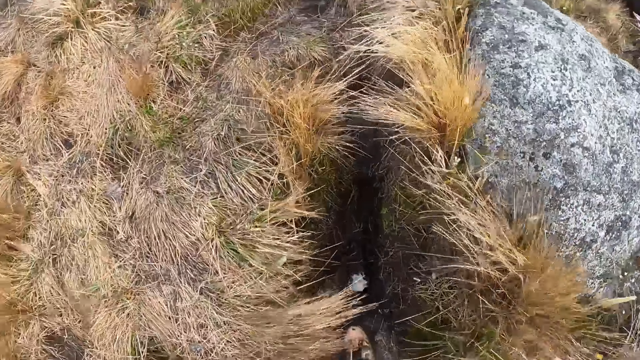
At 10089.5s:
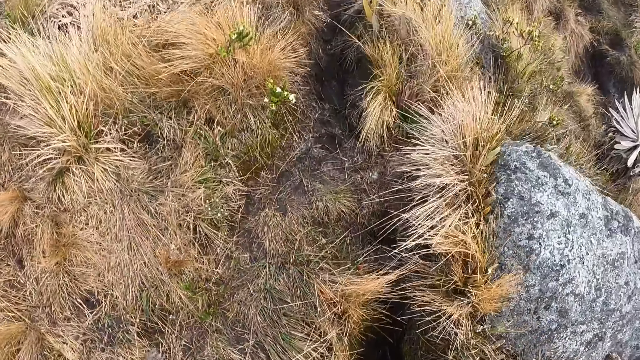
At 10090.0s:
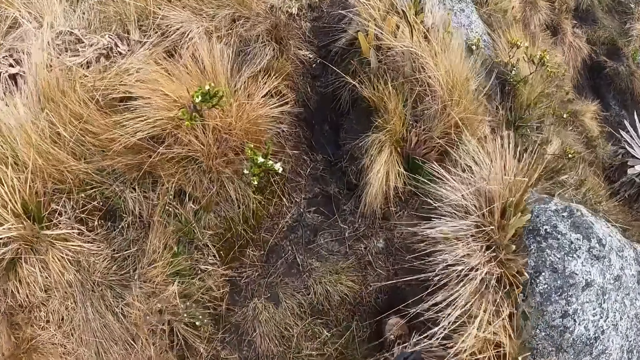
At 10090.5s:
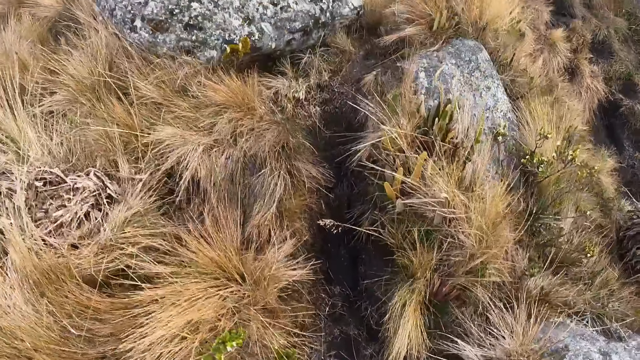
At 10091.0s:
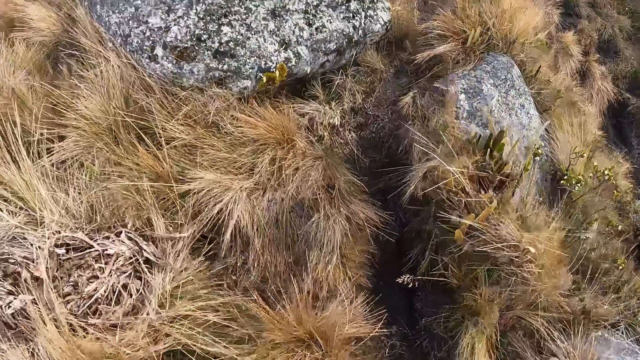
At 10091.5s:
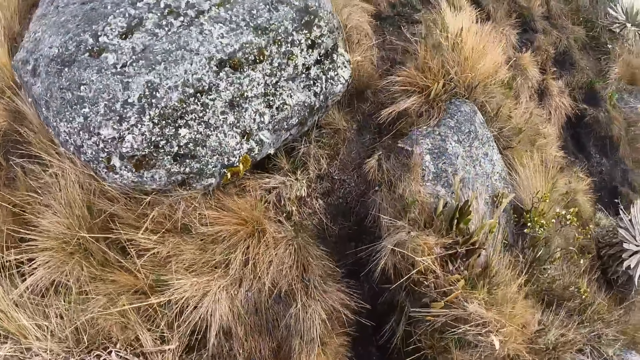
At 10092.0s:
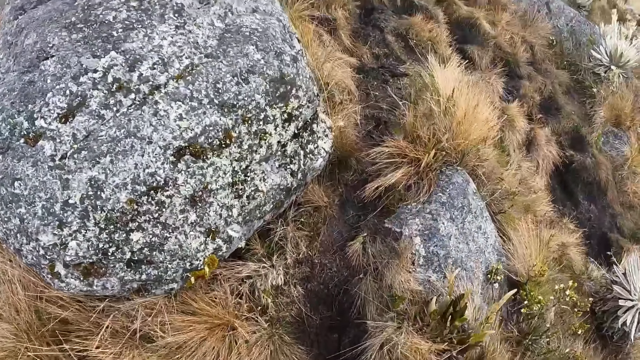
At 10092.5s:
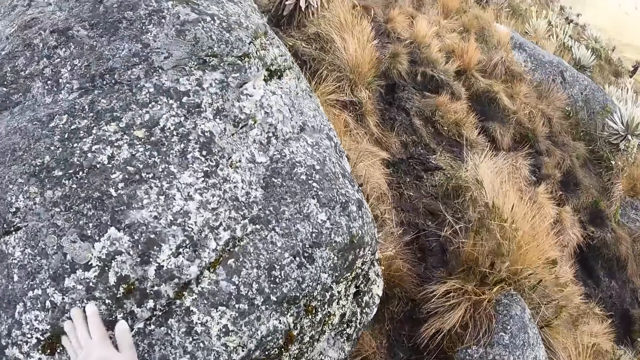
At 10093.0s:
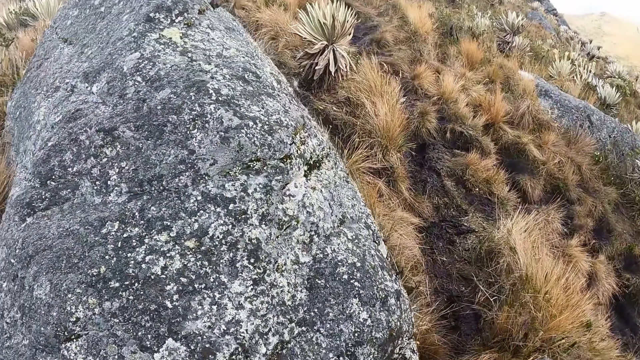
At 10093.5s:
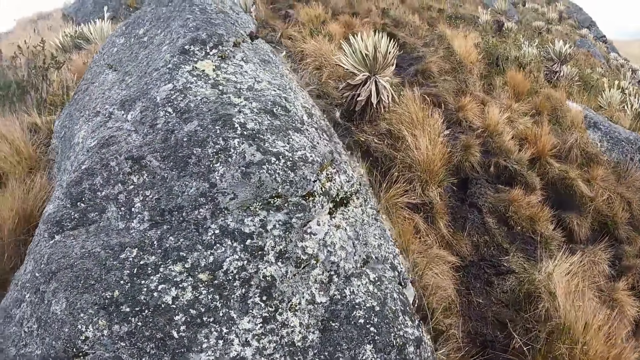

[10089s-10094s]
The camera wearer walks along the pathway.

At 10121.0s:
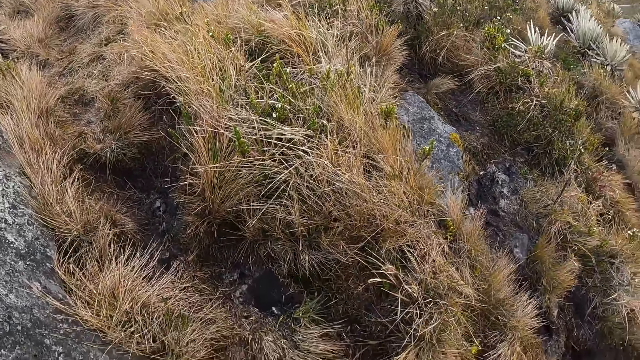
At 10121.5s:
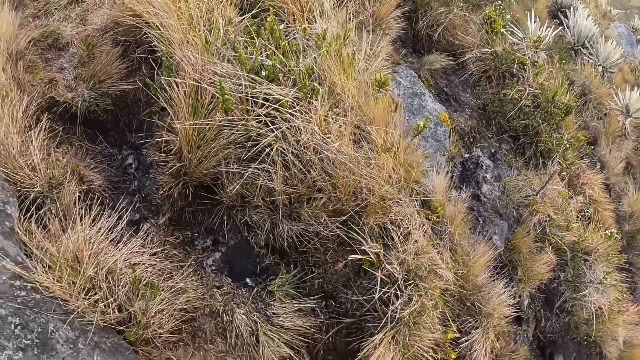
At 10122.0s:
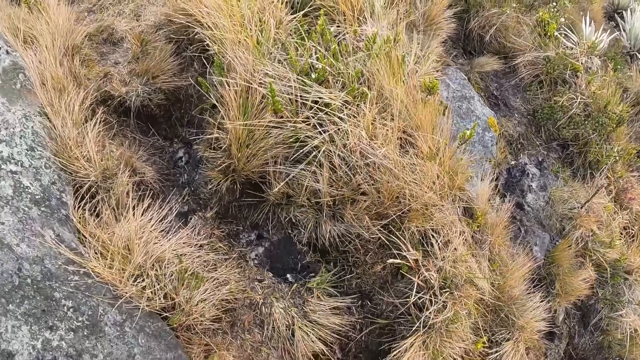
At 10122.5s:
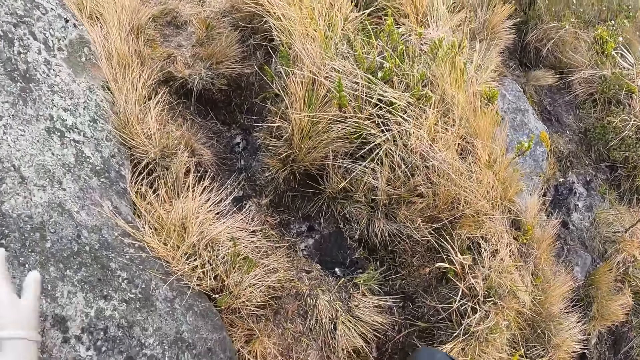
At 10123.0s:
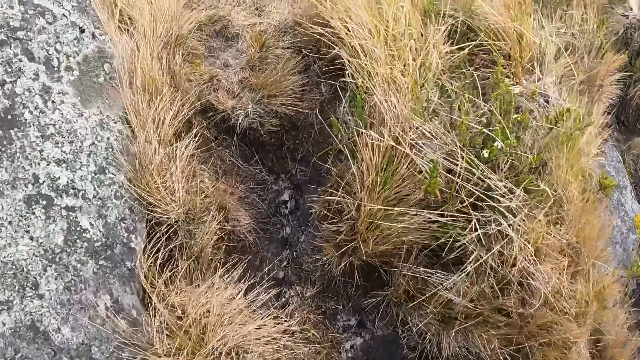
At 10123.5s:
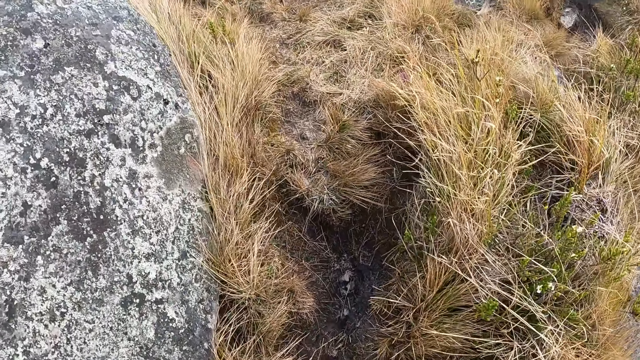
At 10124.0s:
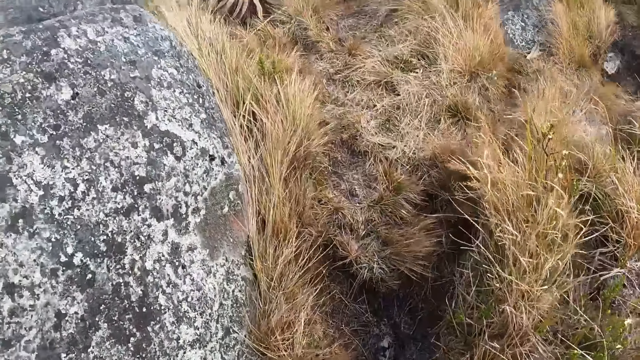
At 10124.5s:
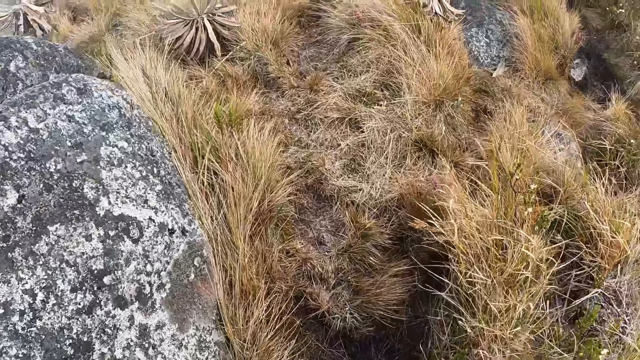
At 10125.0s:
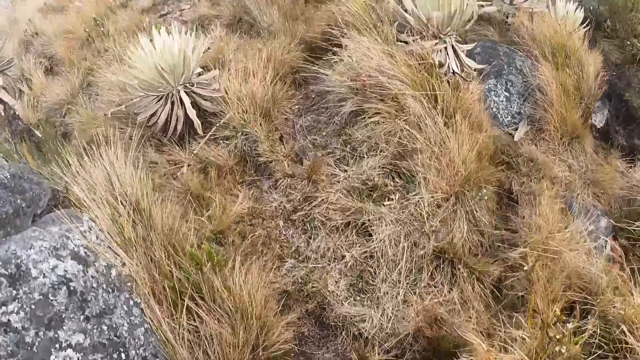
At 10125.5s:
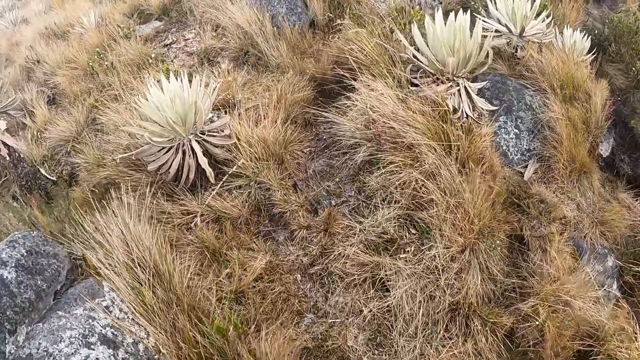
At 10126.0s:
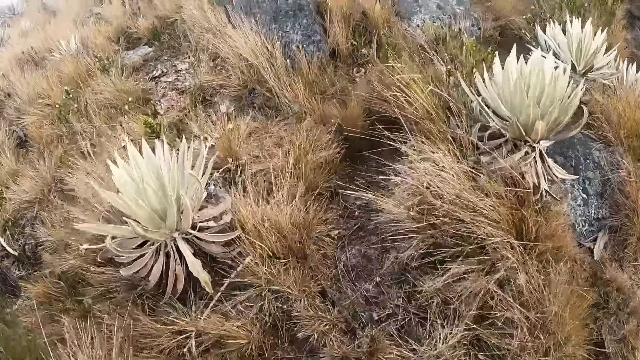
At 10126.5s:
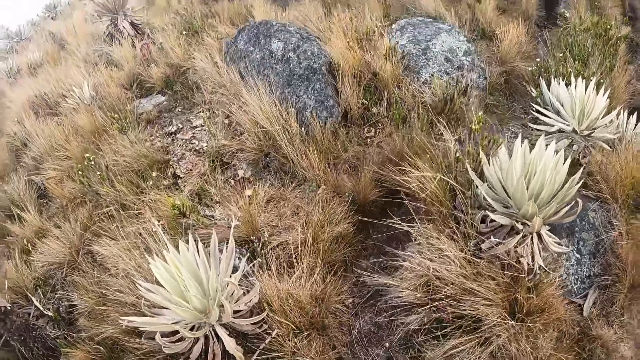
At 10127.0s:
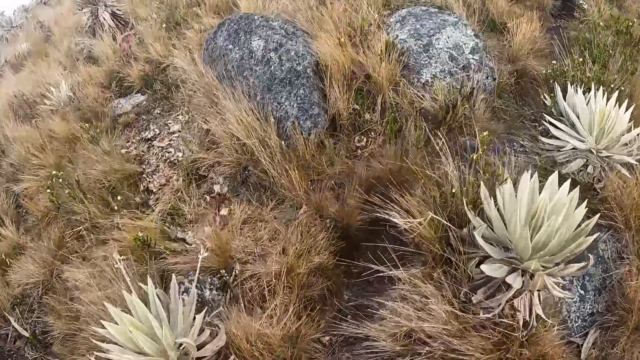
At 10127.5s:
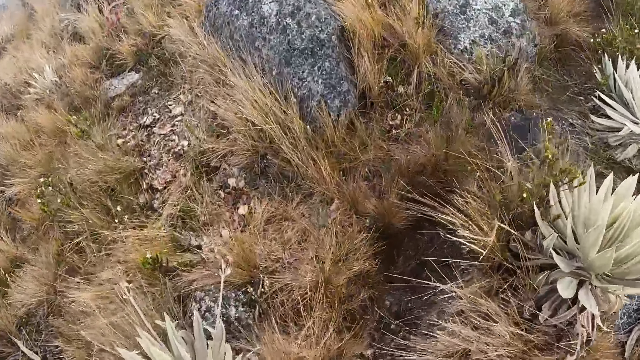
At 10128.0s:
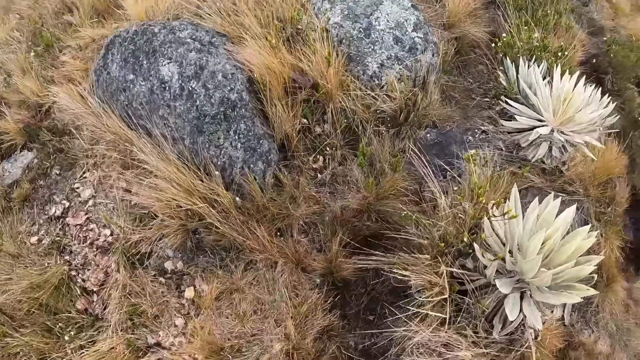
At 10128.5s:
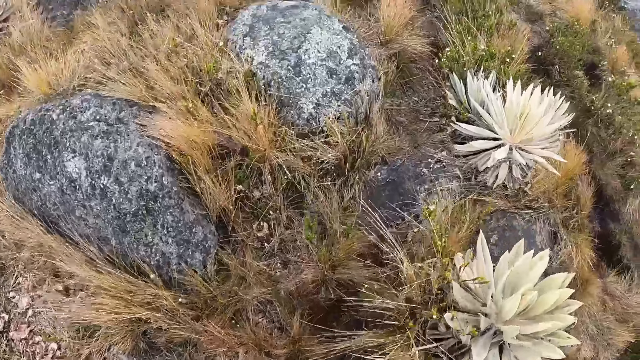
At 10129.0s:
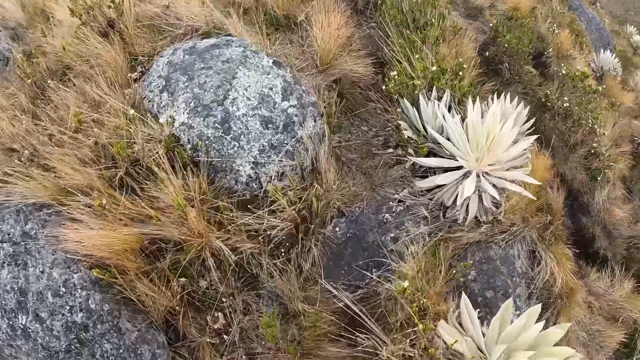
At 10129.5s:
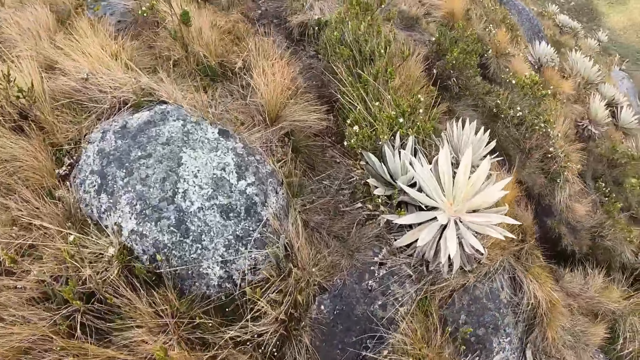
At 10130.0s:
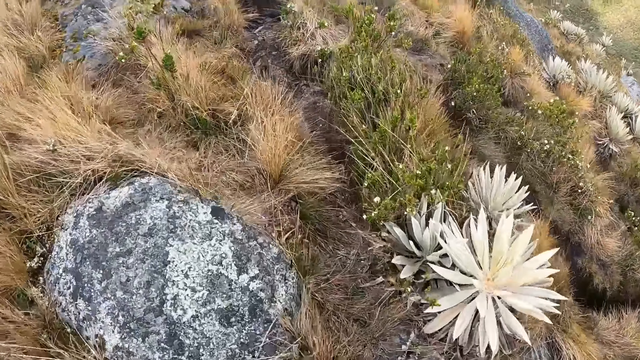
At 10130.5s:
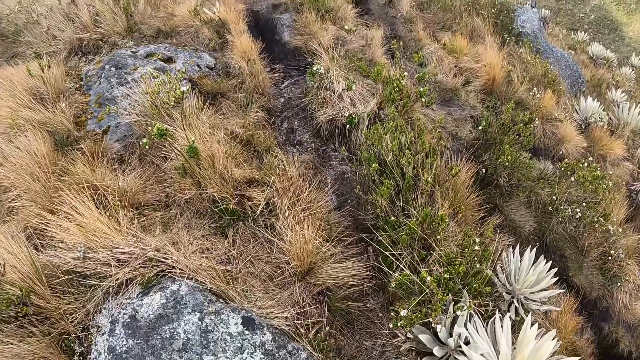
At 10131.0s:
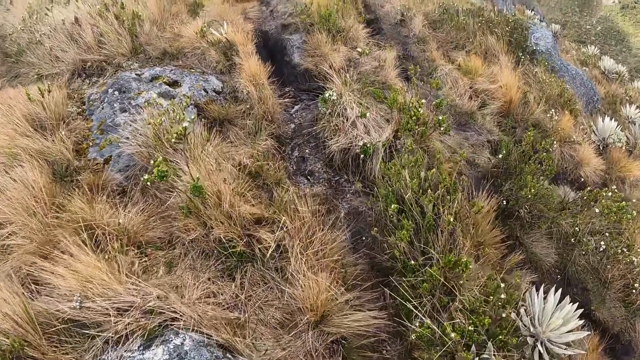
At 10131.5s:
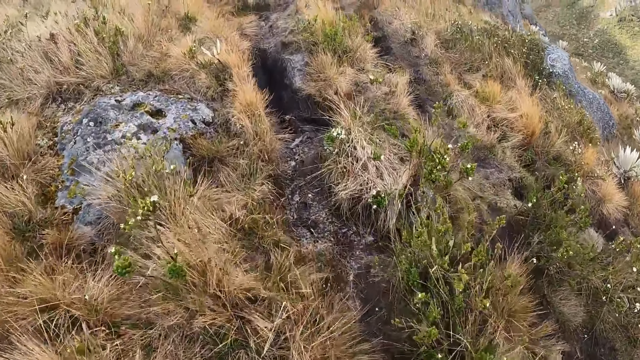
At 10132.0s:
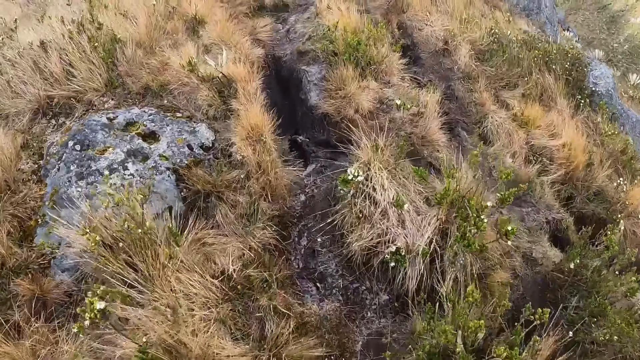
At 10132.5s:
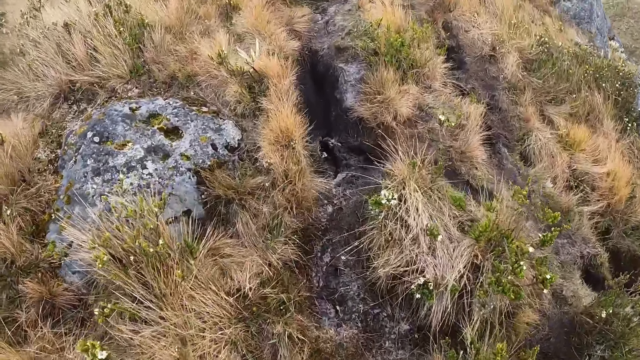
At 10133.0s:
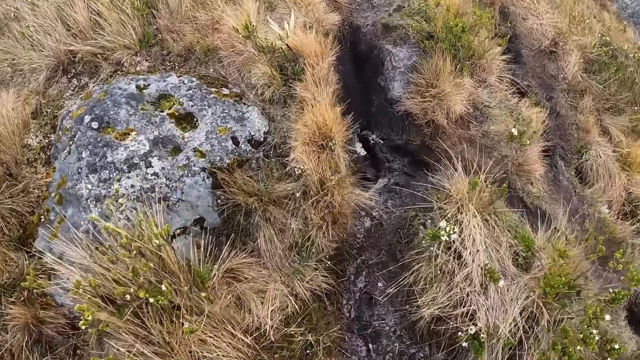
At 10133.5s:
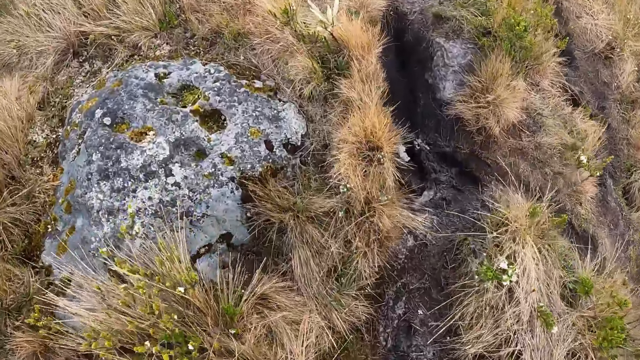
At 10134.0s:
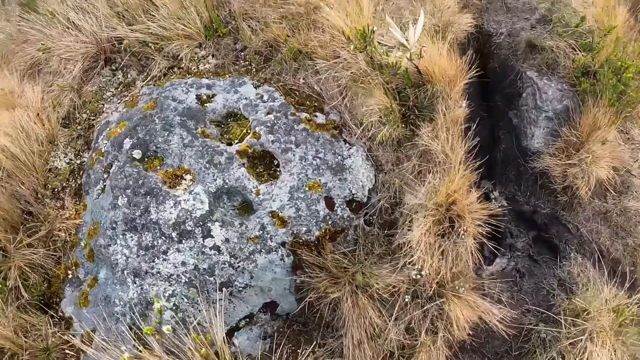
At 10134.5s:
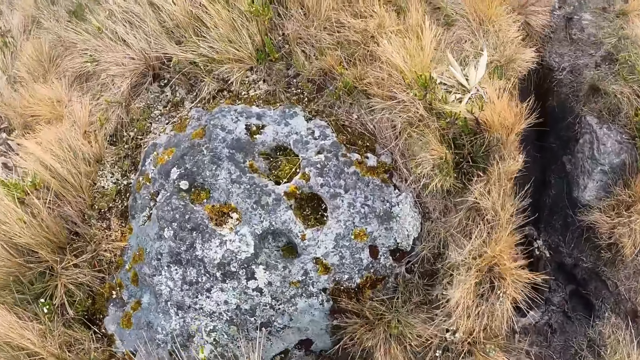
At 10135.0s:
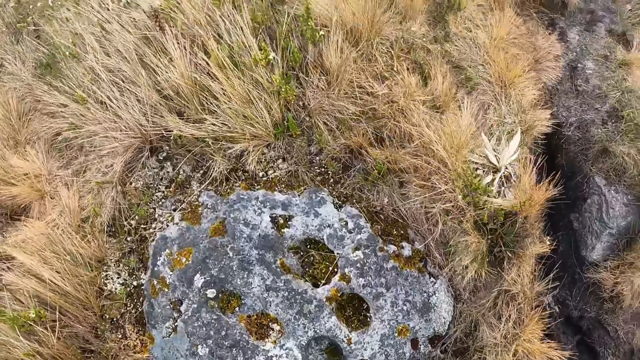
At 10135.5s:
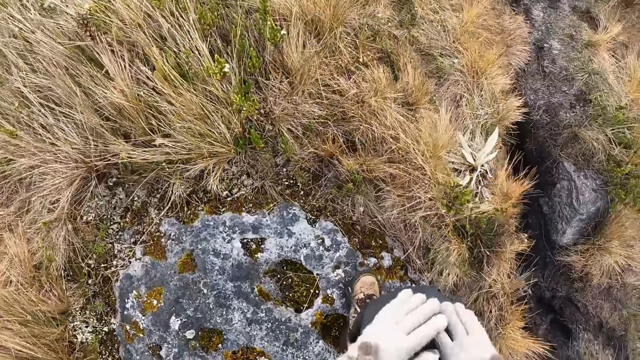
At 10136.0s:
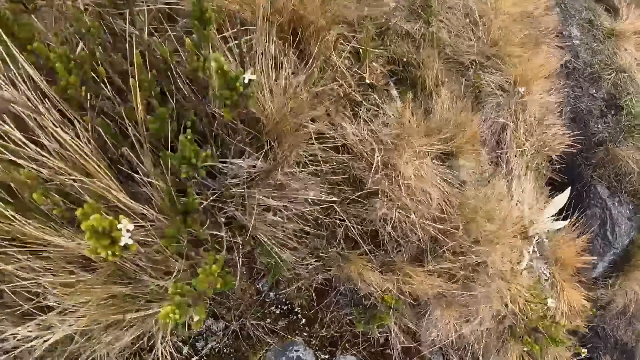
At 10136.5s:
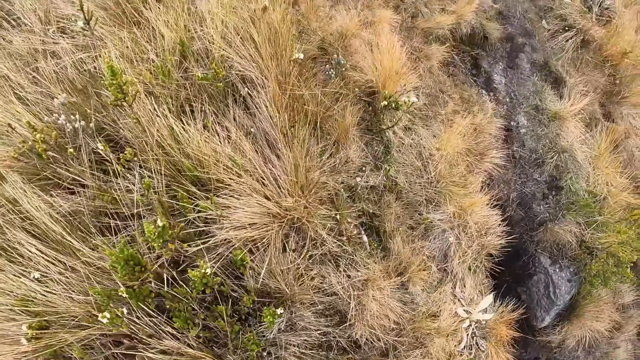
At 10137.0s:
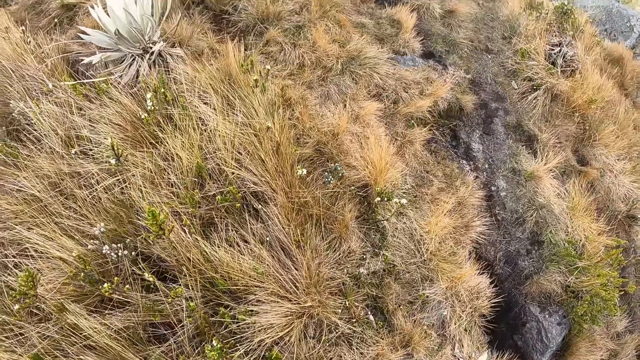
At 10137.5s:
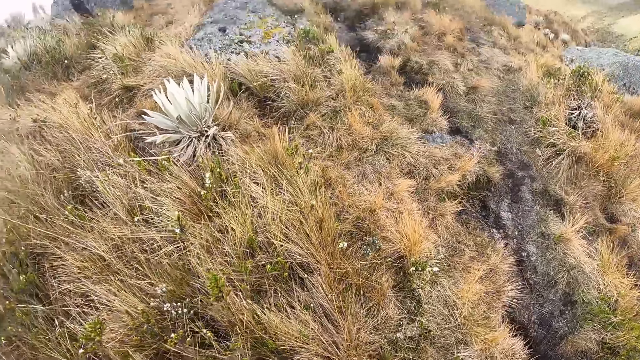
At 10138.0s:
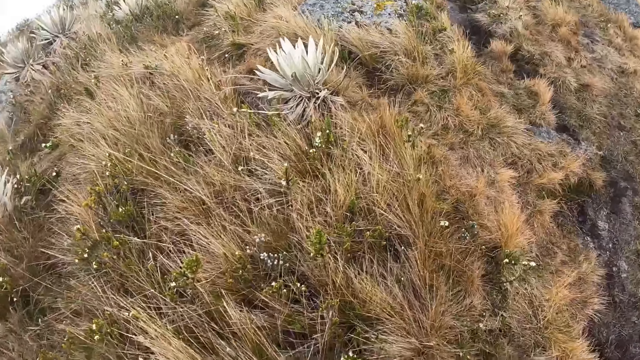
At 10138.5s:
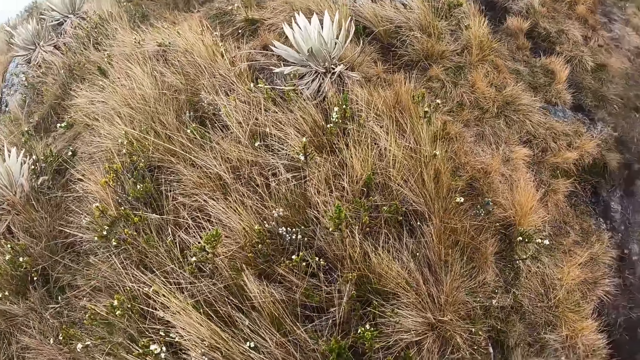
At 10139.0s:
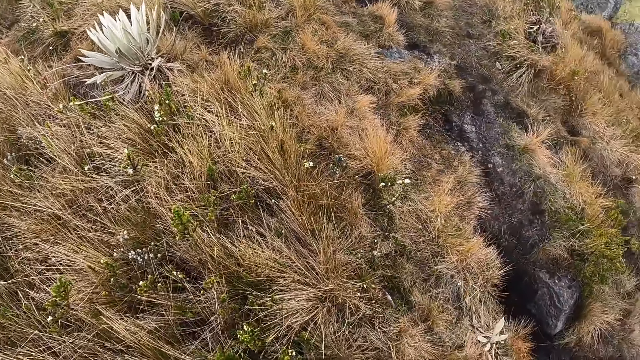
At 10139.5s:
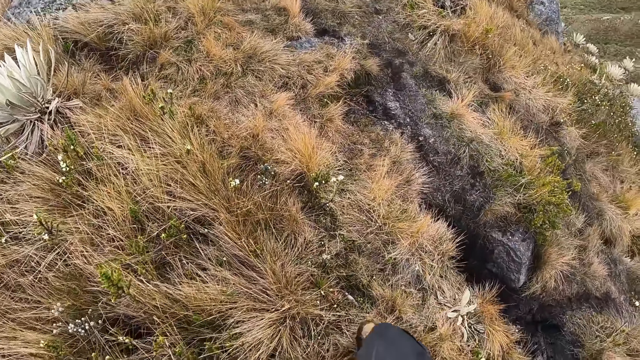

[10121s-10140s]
The camera wearer places his left hand on a rock on the ground. He touches his right lap with both hands.
